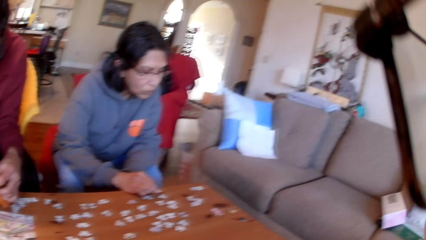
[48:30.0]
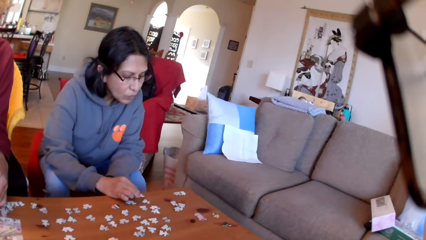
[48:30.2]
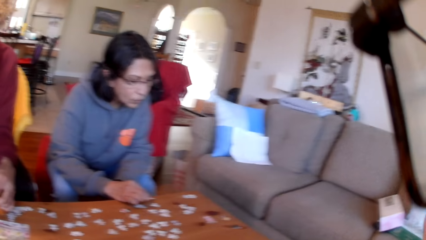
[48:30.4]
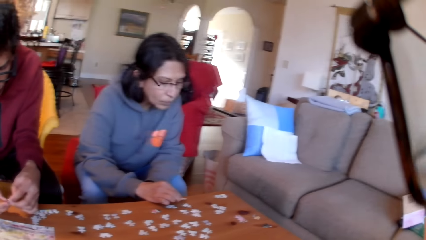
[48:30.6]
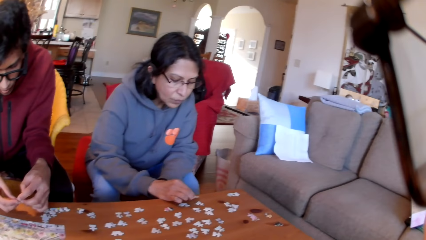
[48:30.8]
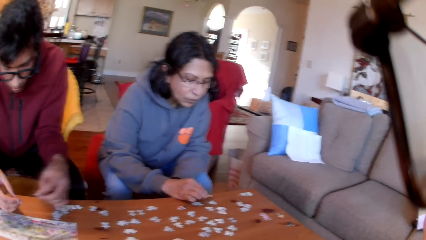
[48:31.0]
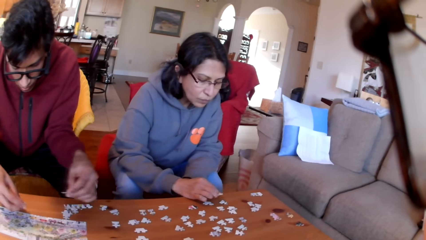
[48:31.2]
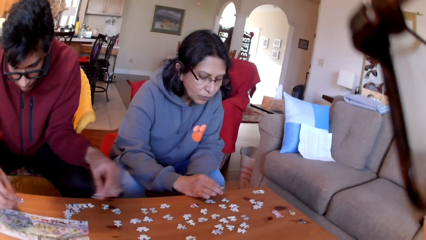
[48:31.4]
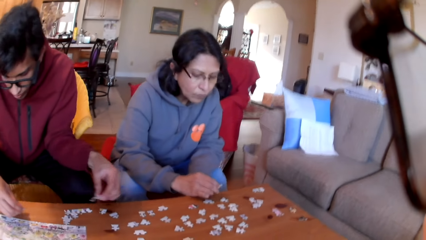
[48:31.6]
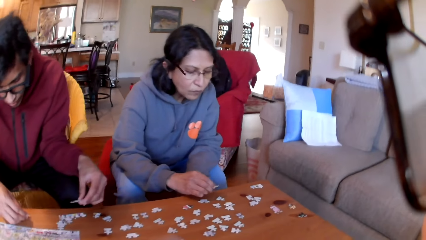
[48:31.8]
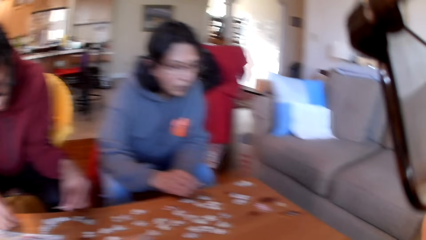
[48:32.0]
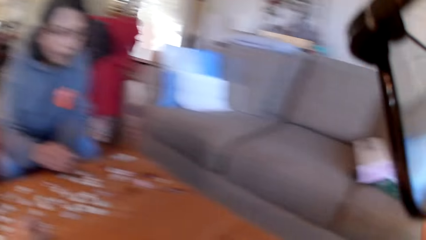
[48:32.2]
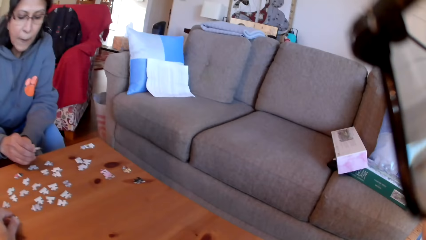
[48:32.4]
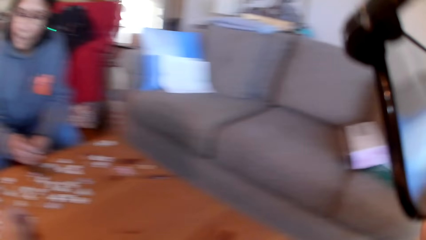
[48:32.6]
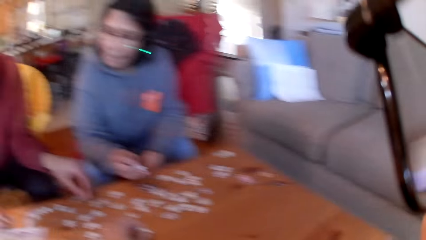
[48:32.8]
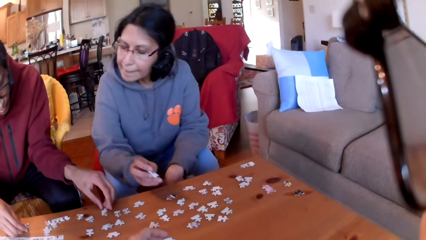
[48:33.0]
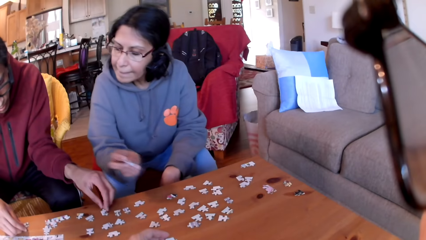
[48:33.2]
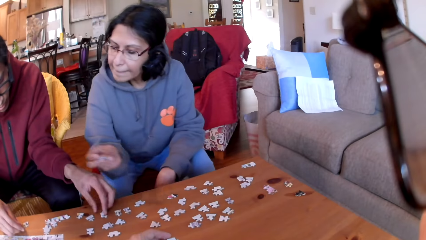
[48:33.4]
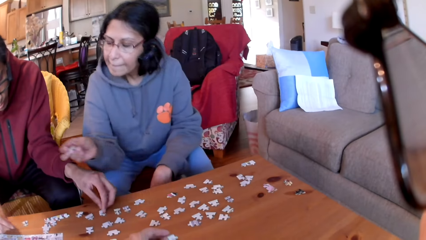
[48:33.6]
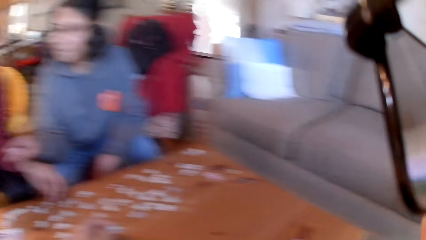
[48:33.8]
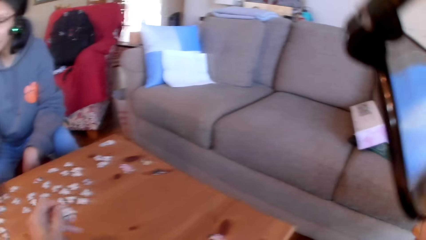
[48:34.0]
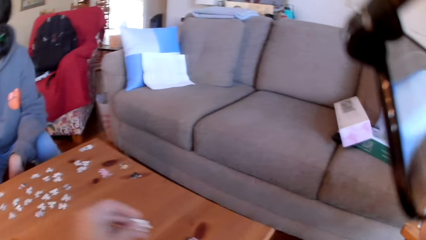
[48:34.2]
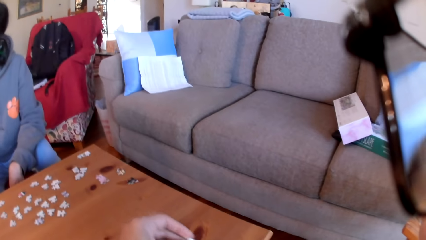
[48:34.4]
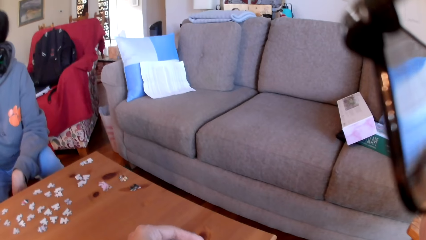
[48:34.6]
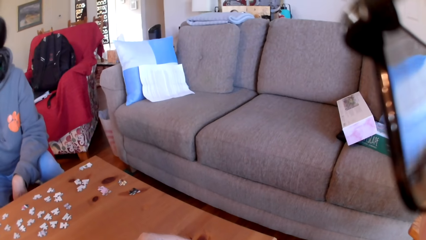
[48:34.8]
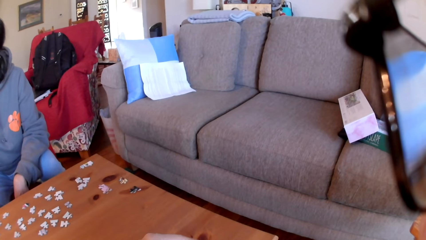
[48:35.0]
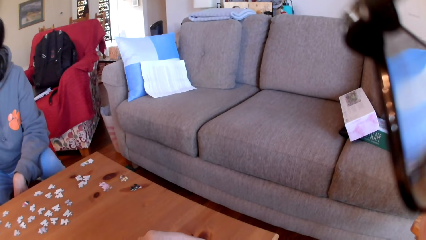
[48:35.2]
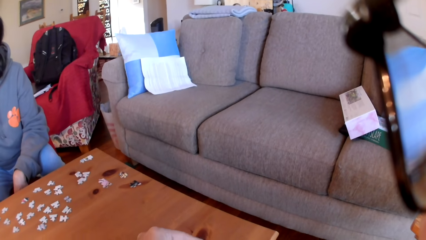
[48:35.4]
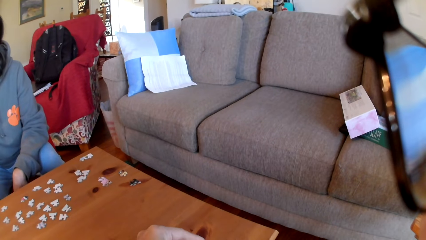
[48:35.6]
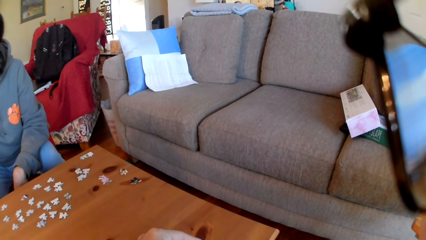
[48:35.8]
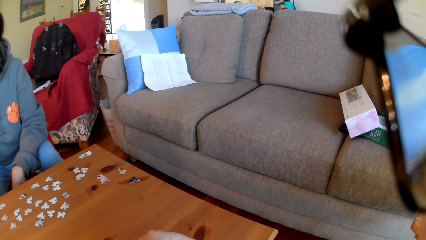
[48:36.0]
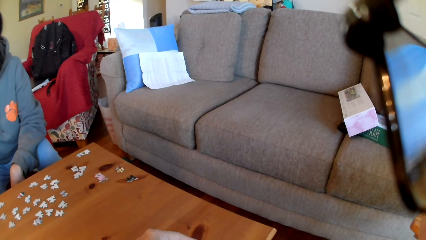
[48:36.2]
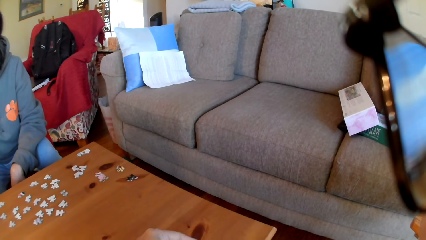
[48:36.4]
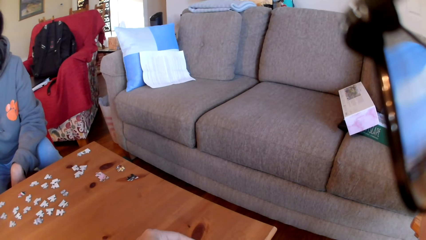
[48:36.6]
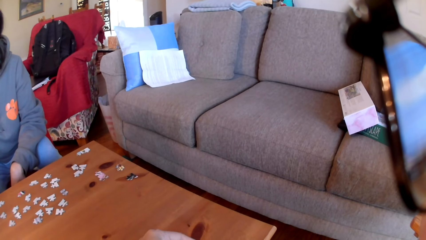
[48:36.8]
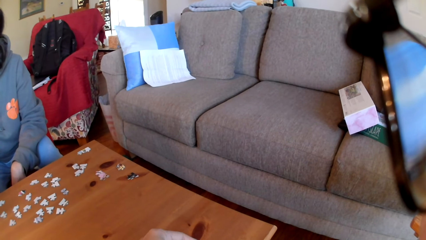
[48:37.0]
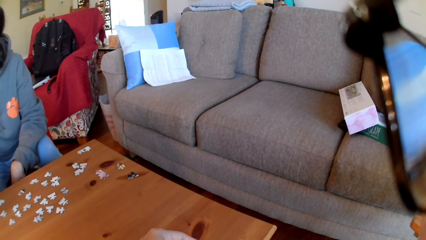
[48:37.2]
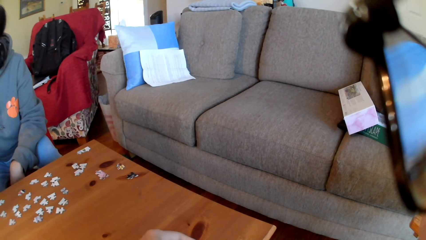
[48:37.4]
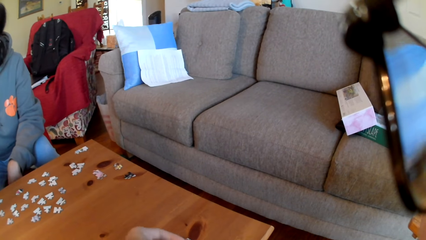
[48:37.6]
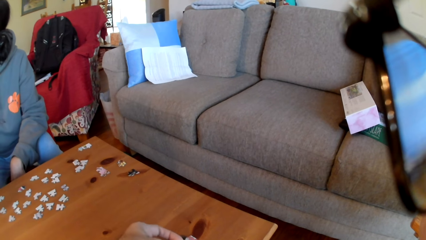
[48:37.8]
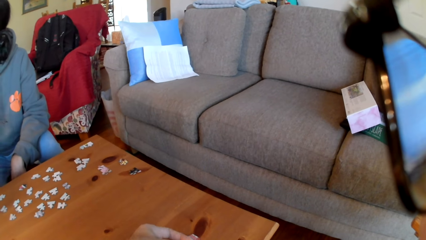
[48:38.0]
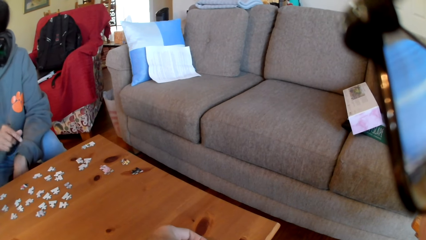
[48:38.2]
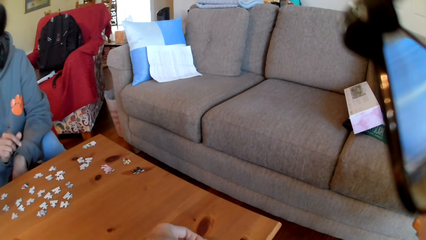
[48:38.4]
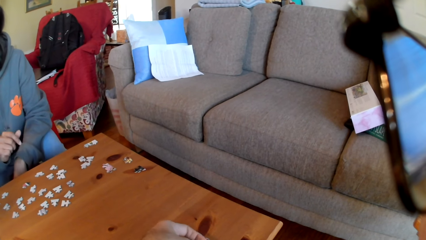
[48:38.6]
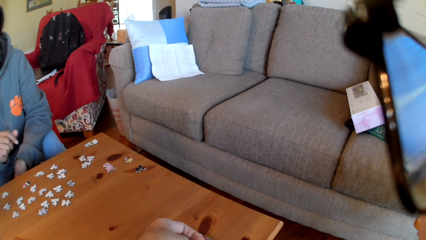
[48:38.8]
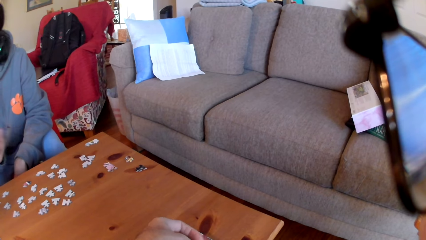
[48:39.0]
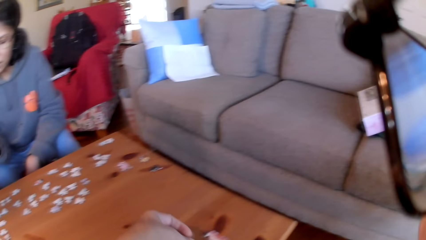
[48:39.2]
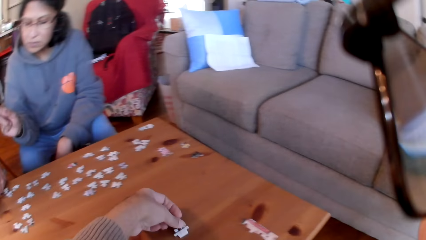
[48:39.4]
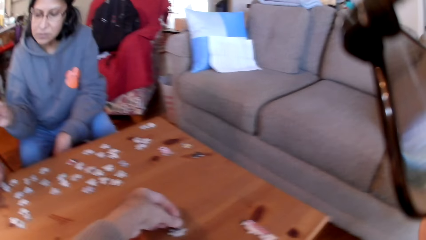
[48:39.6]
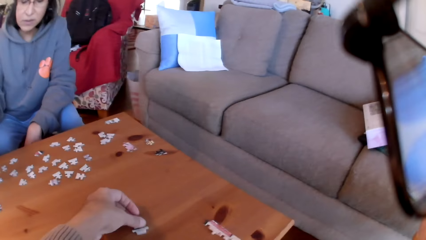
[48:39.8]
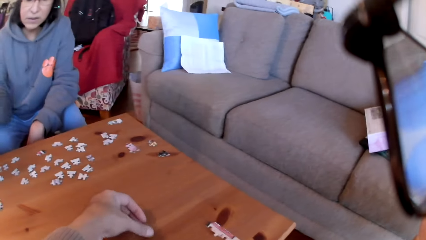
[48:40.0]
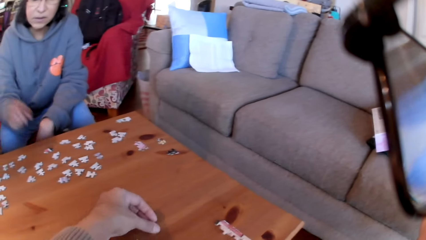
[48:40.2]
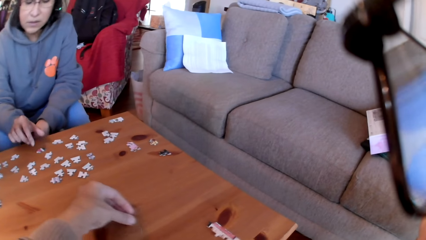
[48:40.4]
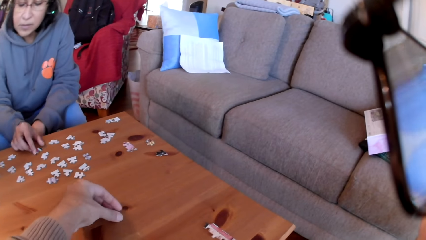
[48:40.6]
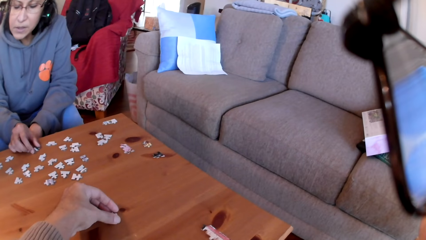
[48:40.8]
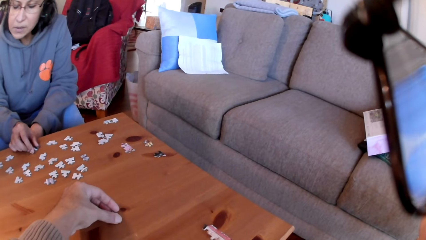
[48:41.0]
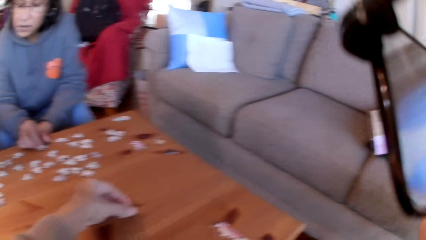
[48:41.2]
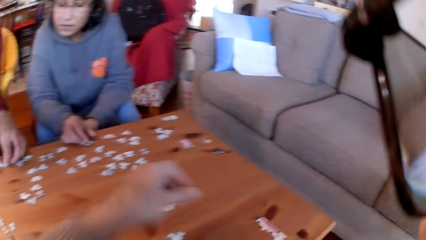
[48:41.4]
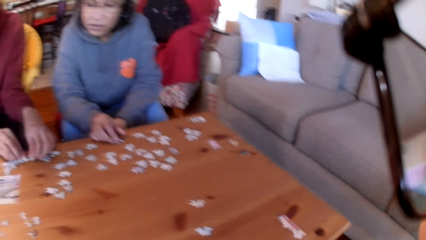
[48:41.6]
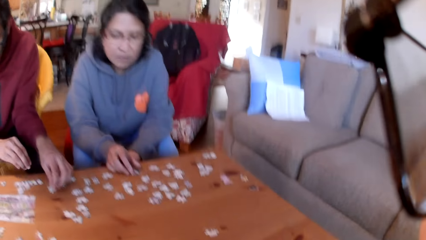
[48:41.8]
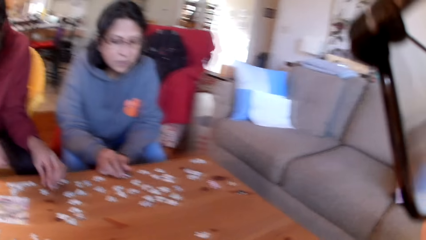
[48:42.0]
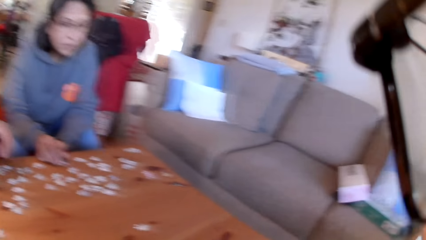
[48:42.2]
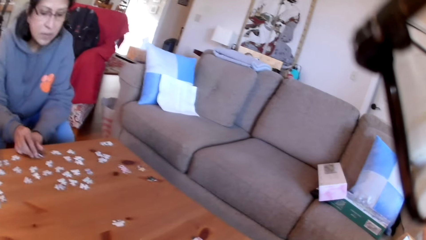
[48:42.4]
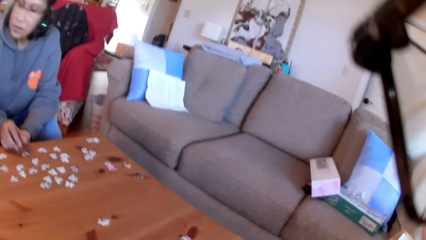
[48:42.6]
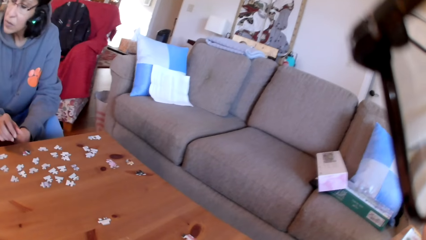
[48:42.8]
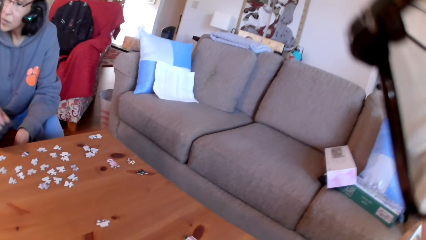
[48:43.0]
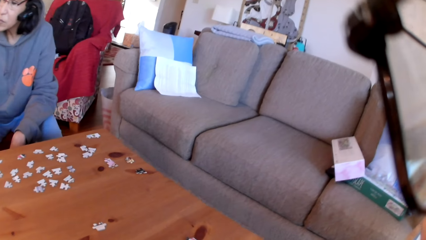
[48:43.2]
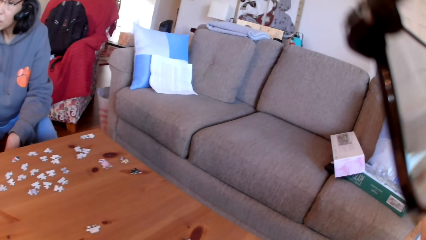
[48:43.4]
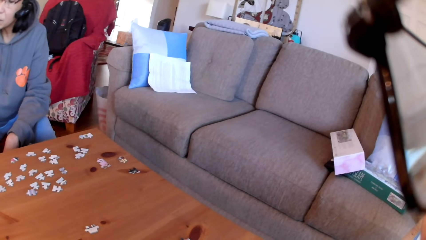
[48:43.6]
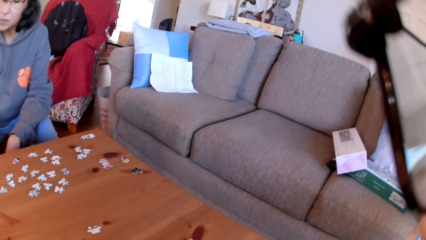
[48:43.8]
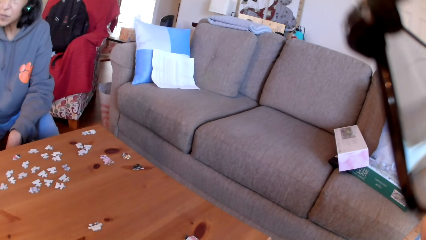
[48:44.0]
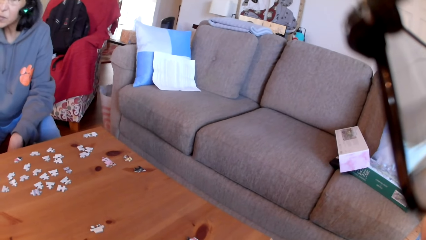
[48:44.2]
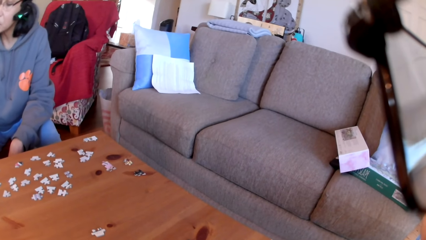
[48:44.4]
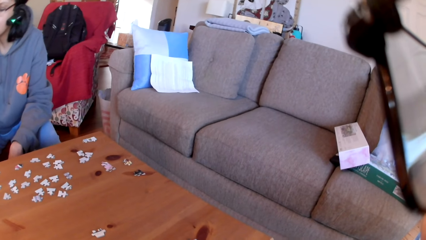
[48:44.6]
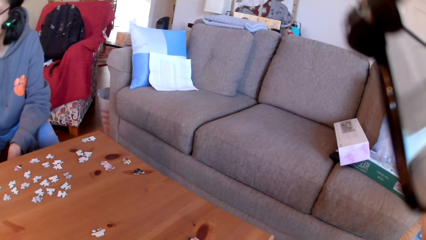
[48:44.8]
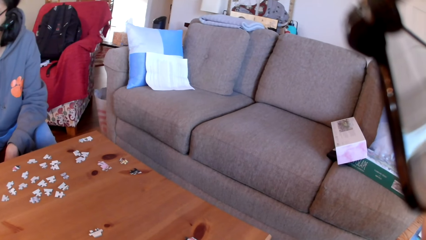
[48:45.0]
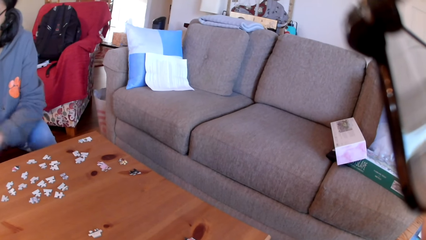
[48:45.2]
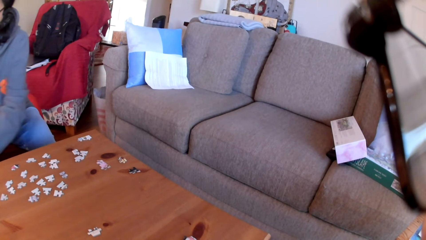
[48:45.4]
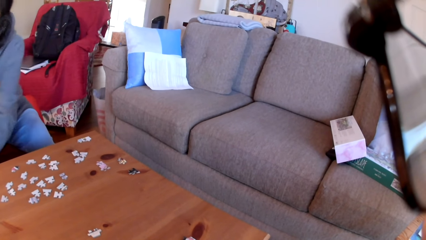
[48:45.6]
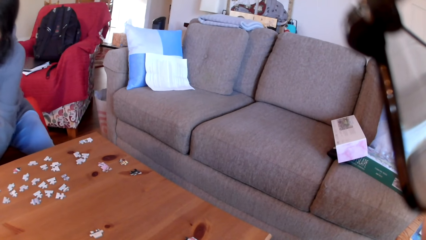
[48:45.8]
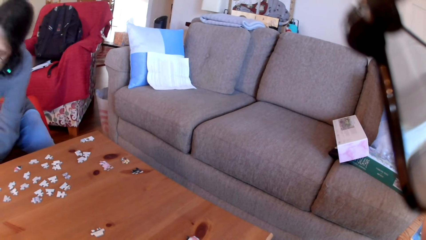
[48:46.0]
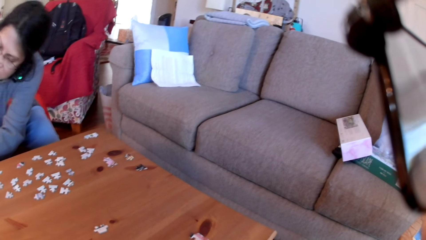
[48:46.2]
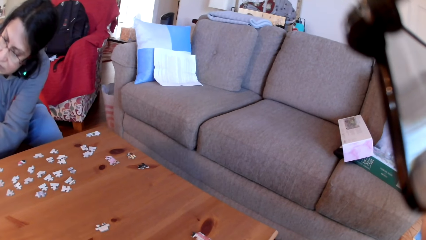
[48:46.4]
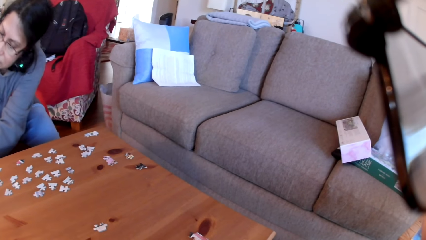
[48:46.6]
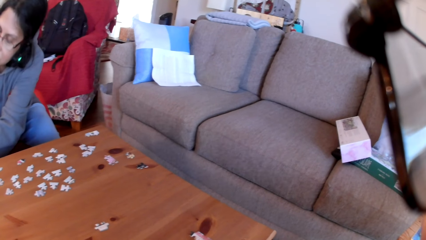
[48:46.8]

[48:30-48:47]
A man moves the puzzles on the hands. The camera wearer picks the jigsaw puzzles. They put a puzzle on the table. They put the puzzle on the table again. Another man picks a jigsaw puzzle. A woman touches the jigsaw puzzle. The camera wearer looks at the table.
